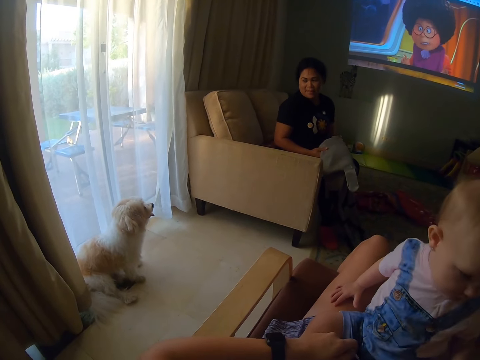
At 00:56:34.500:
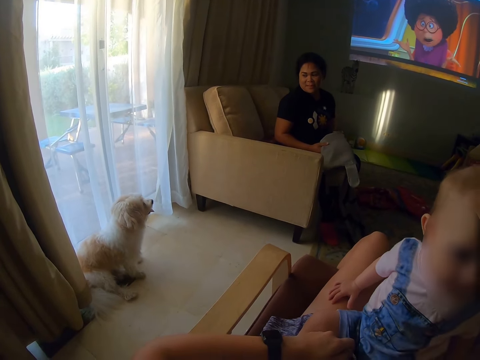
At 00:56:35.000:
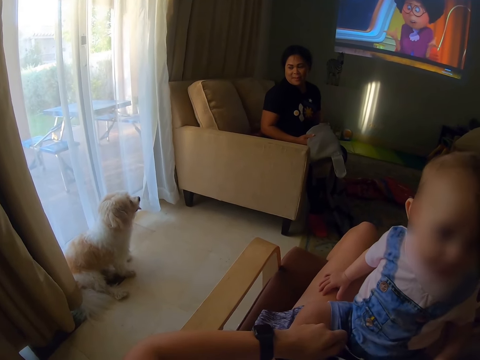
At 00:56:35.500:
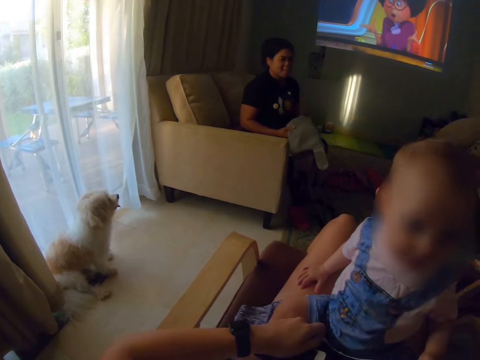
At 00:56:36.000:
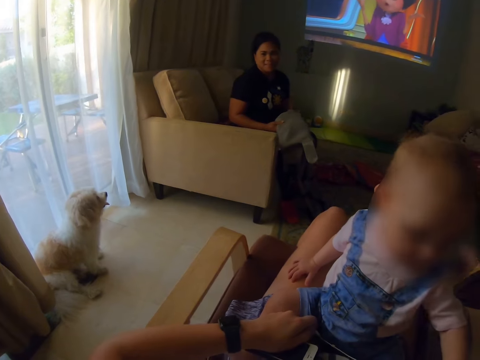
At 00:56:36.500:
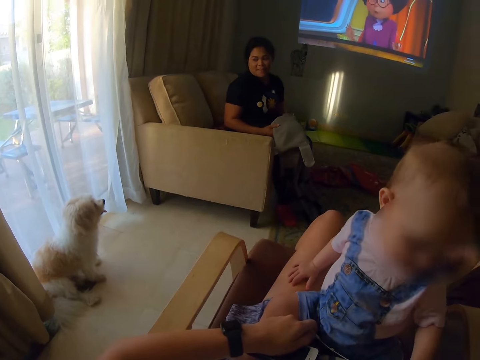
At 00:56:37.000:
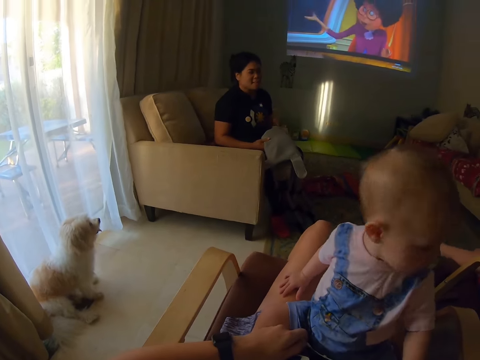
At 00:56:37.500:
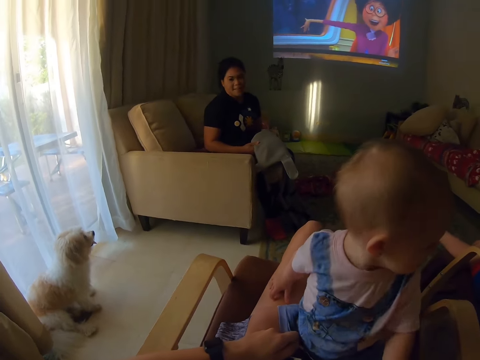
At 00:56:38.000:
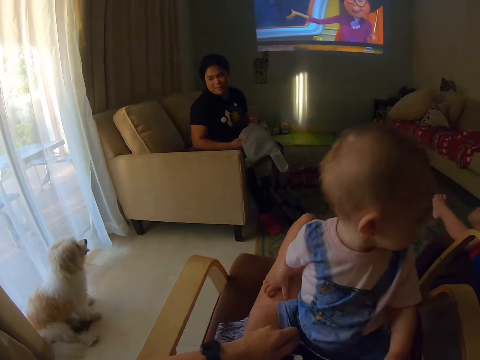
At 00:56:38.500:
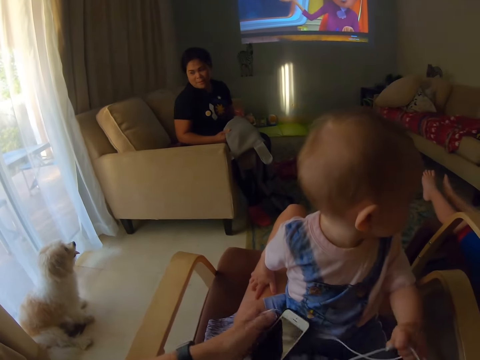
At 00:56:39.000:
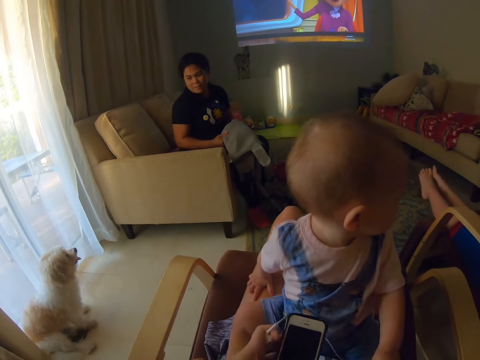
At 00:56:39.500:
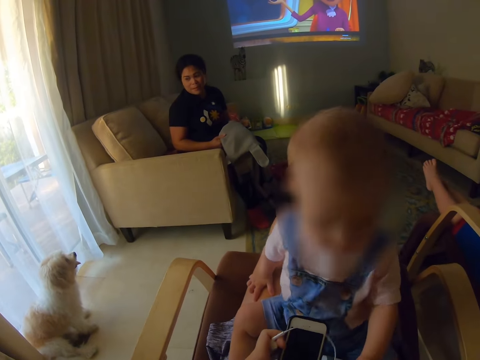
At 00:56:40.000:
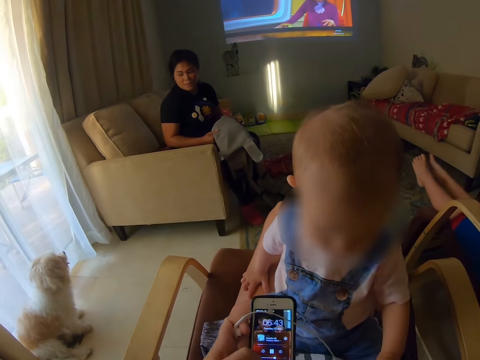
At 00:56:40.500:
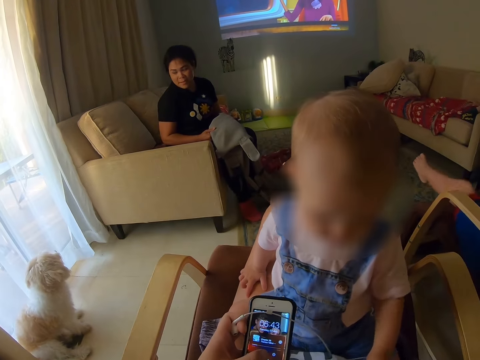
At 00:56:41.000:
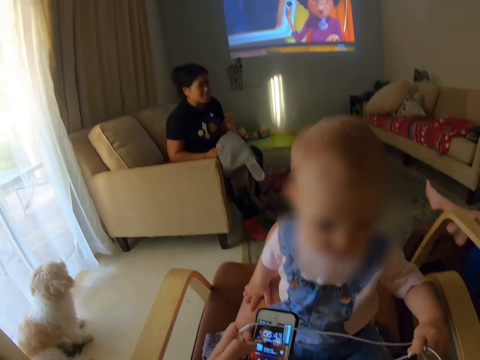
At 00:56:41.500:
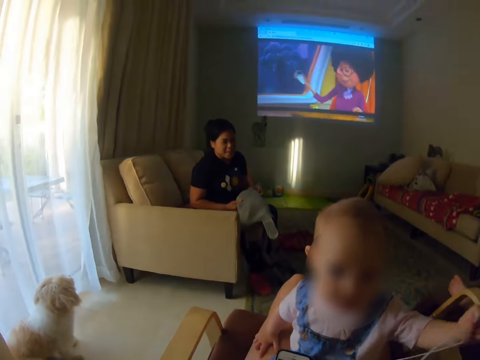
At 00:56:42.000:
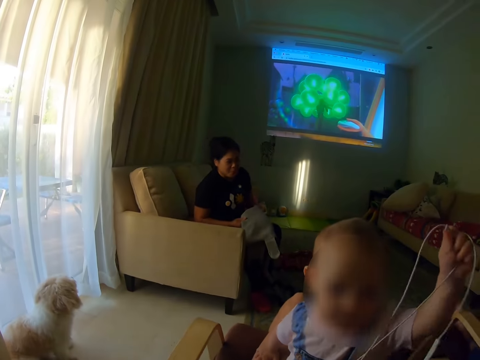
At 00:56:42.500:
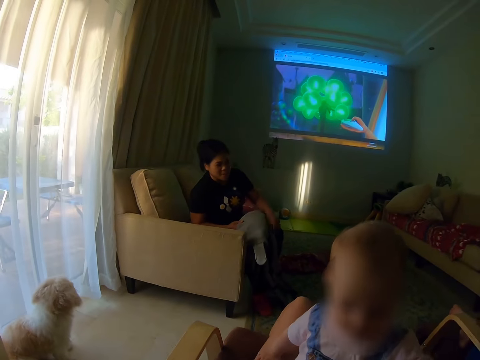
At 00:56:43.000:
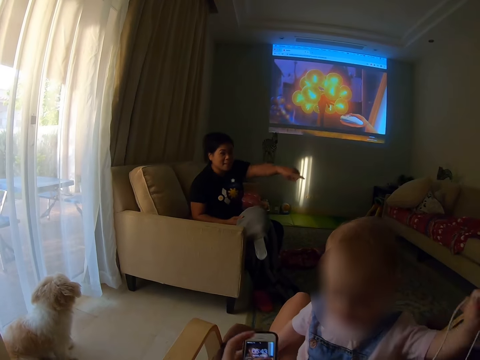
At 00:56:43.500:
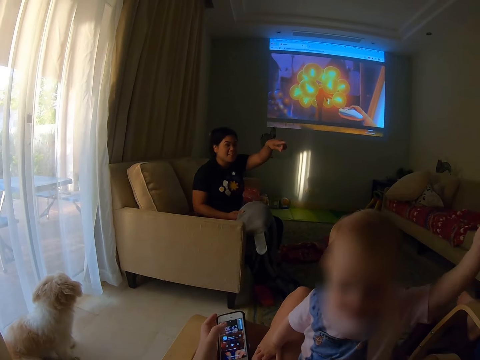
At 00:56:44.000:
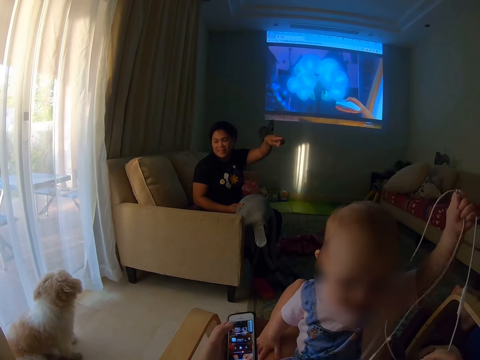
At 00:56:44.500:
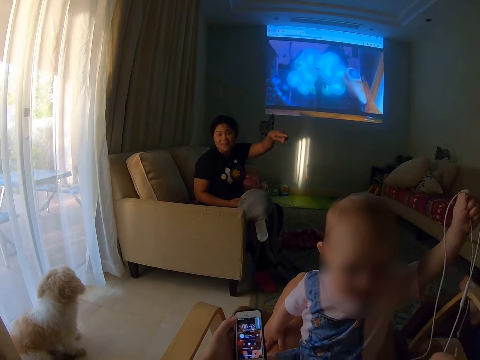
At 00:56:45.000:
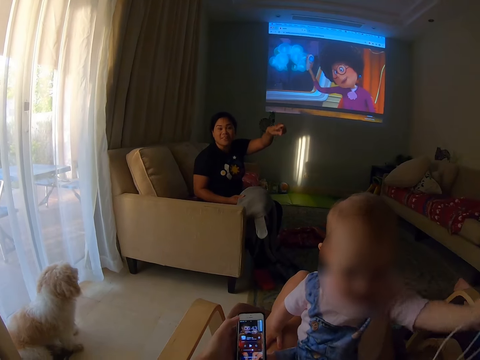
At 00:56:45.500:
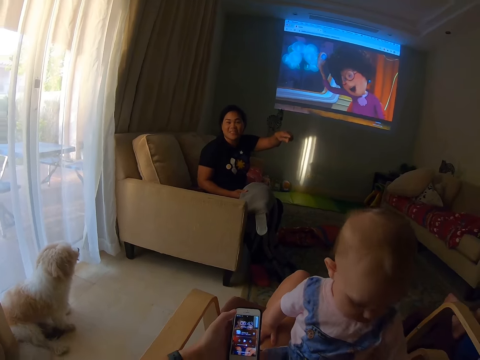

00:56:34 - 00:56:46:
The camera wearer dialogues with a woman. They operate the phone, hold the earphones and hold the phone. A baby shakes an earphone. A boy stretches legs. The boy moves a leg. The baby holds the earphones. The baby lifts the earphones. A lady lifts a hand. The baby lifts the earphones.

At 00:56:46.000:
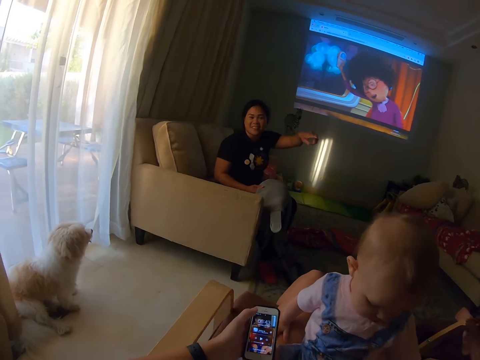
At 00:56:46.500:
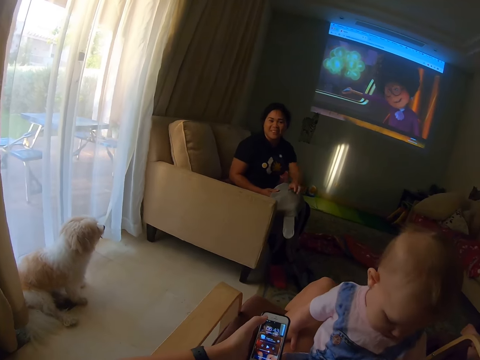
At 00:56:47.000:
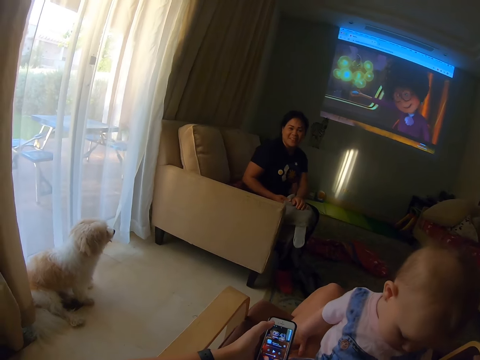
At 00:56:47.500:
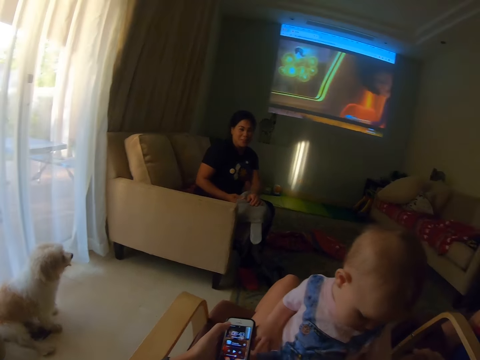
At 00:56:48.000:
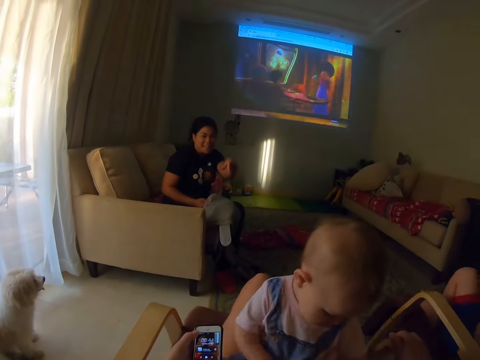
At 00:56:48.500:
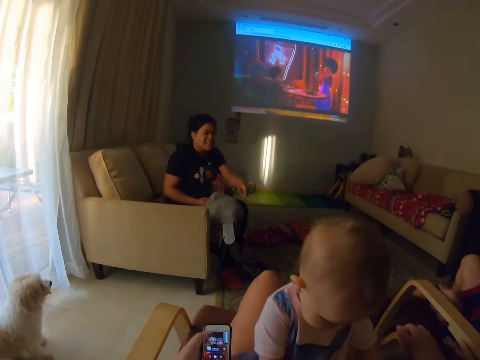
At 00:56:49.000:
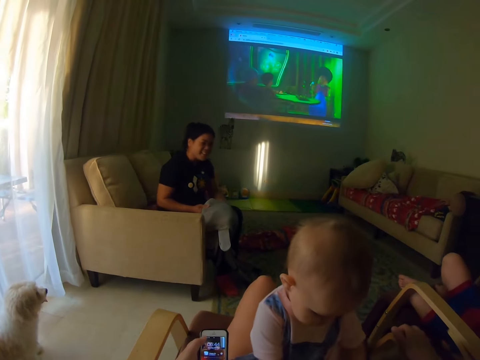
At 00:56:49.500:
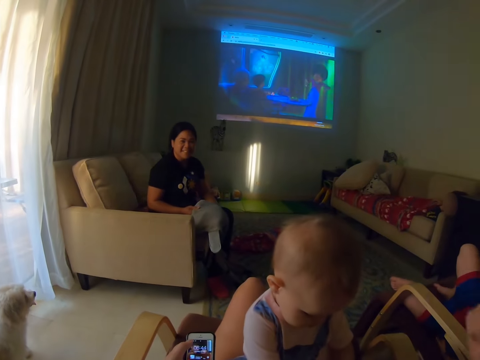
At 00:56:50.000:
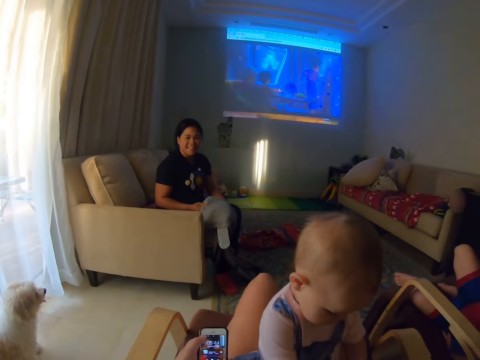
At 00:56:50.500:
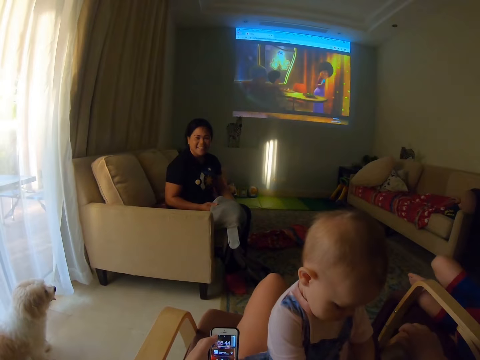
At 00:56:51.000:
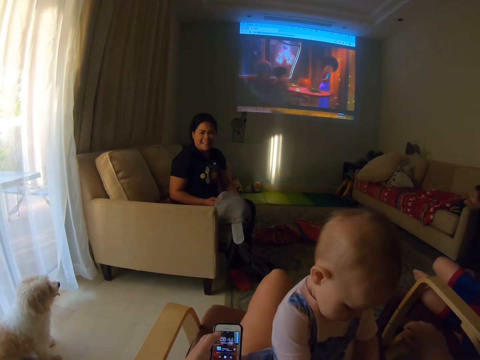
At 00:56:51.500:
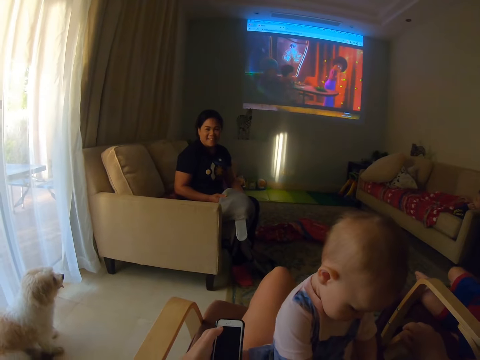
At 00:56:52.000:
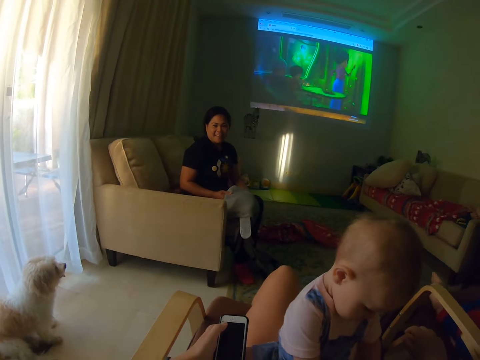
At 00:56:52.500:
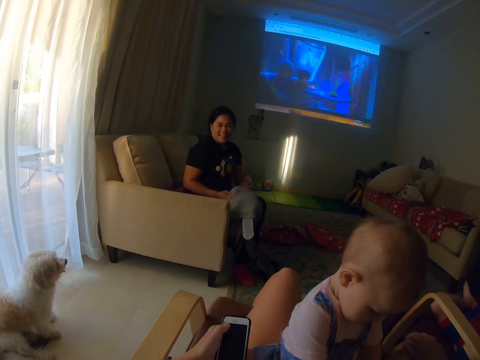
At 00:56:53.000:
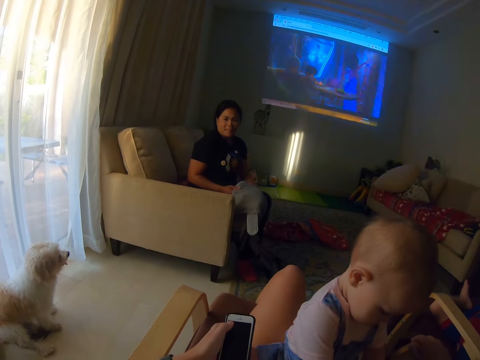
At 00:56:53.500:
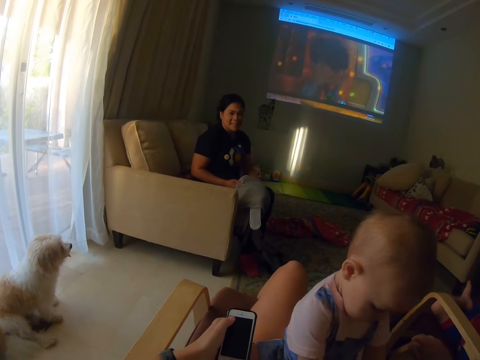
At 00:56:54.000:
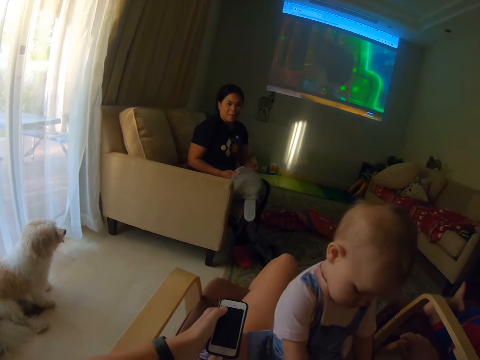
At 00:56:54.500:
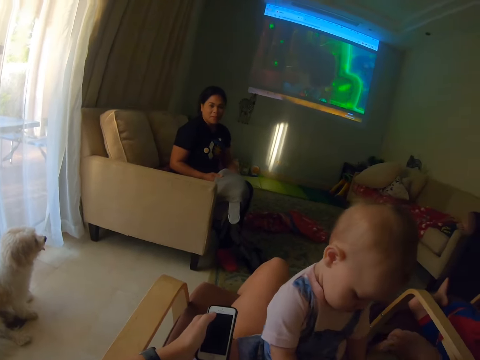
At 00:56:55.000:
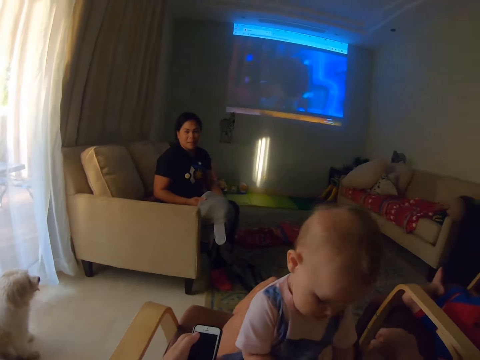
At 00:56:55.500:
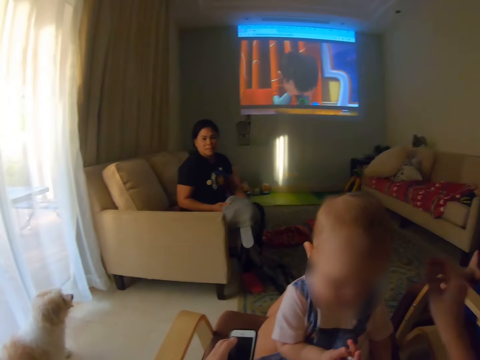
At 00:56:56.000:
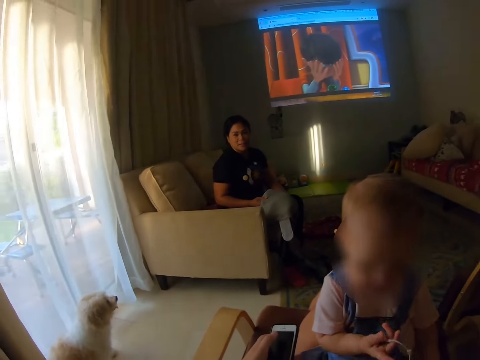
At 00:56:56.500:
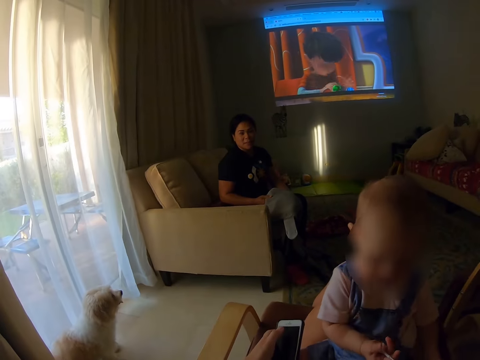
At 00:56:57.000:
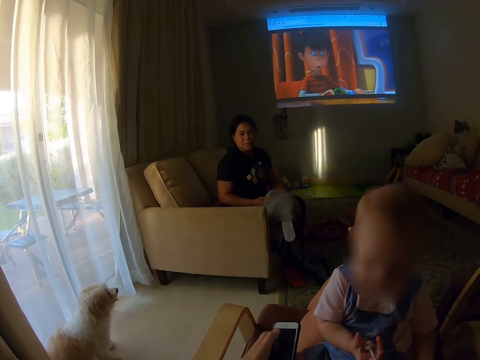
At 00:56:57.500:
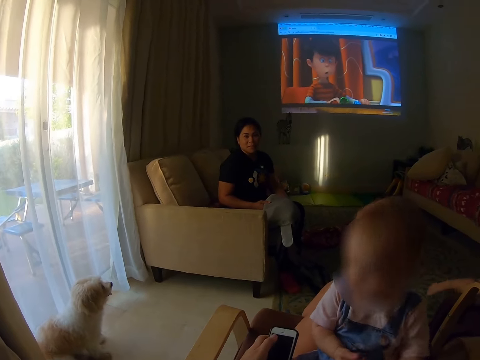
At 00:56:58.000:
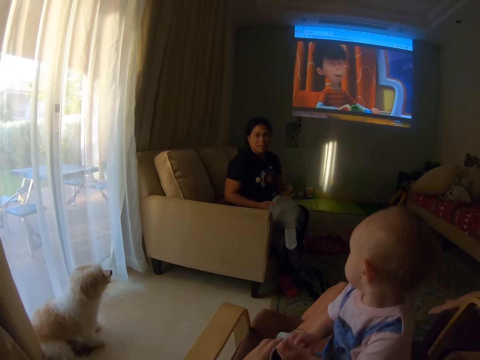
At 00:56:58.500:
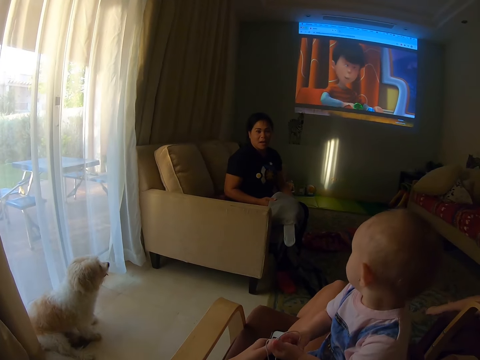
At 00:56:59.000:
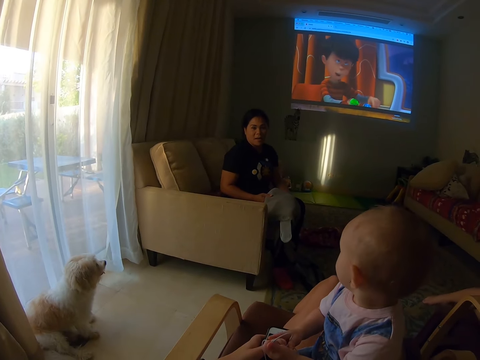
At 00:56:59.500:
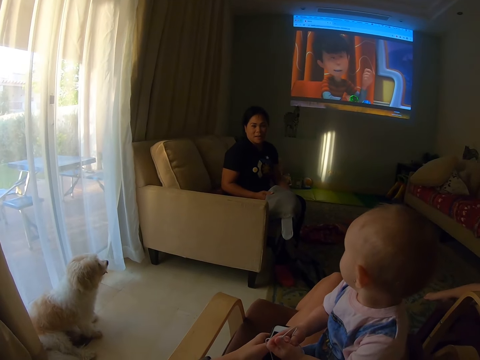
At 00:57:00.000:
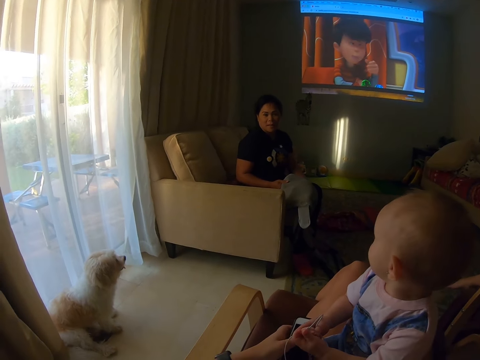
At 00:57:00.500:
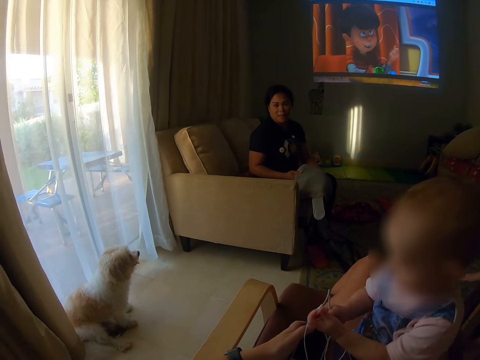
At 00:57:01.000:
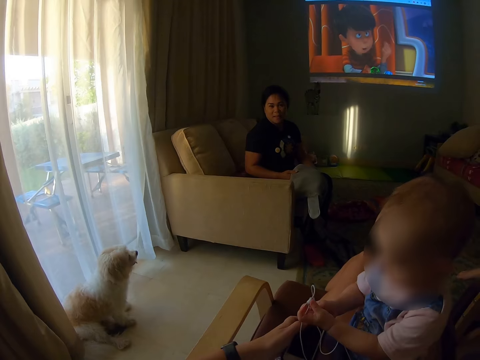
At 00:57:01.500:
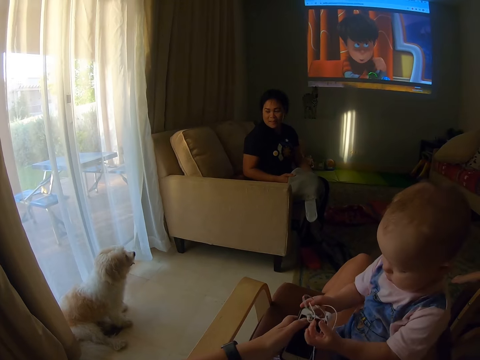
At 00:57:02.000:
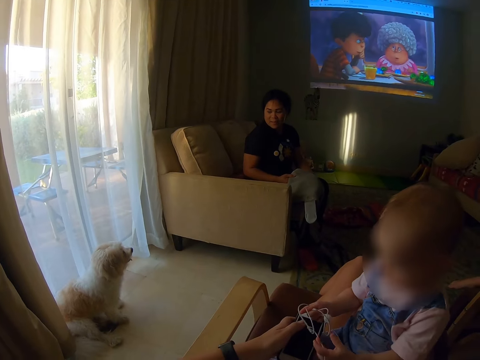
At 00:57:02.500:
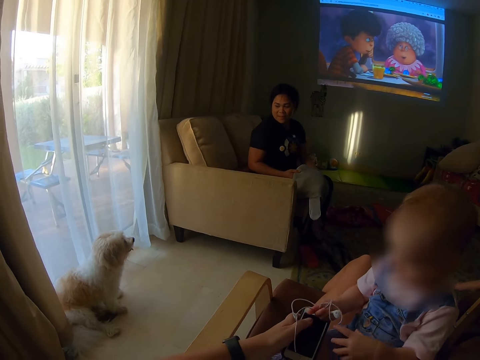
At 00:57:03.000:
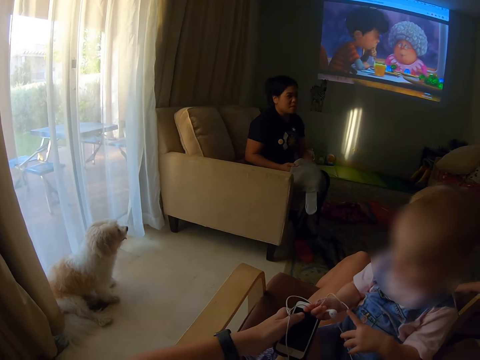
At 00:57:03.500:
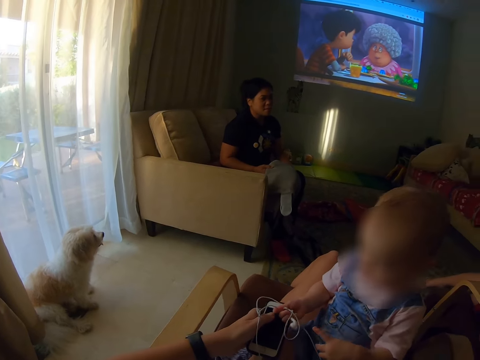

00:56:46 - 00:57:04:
The camera wearer moves a hand. The lady rests a hand on the baby carrier. The camera wearer presses the phone. The lady lifts a hand. The lady lowers a hand. The boy moves on the chair. The camera wearer lifts a hand and rests the hand on a chair. The boy moves a leg. The camera wearer lifts a hand. The baby watches a cartoon. The baby touches the earphone.
